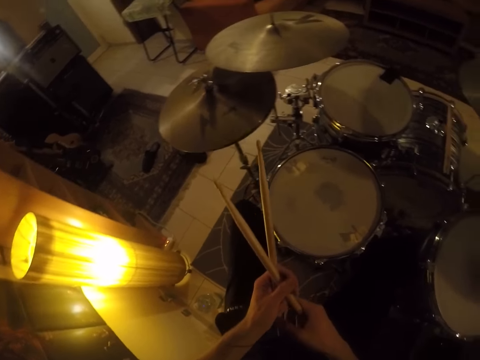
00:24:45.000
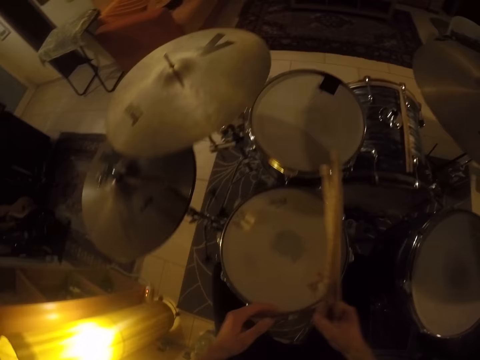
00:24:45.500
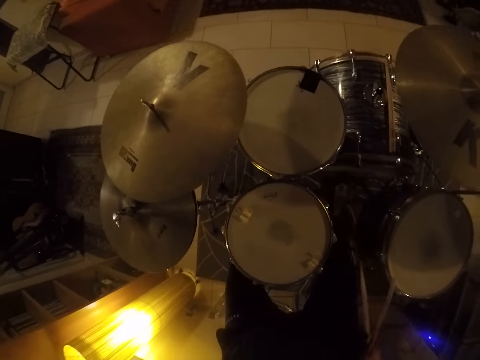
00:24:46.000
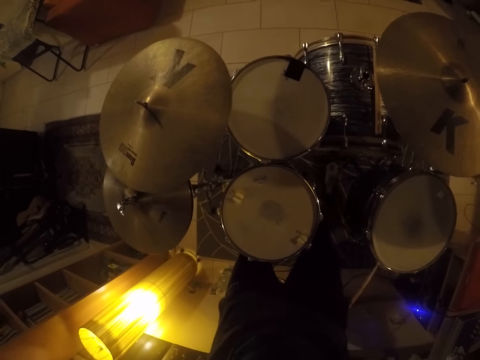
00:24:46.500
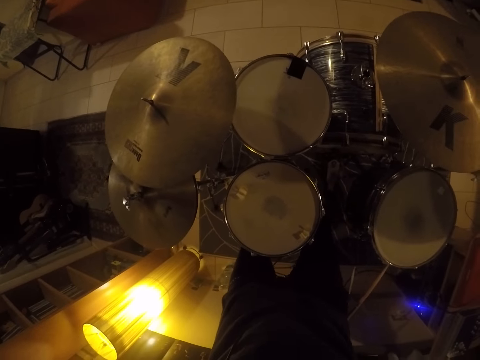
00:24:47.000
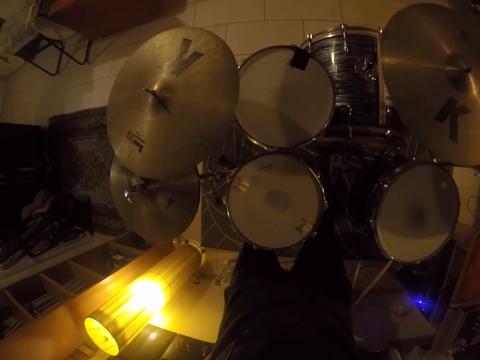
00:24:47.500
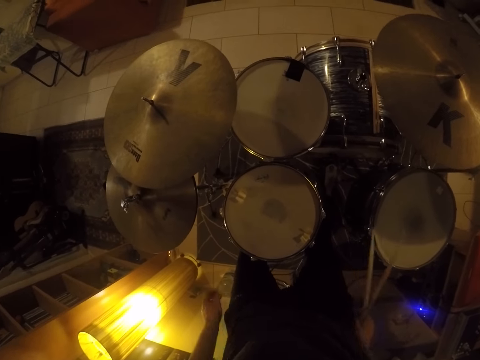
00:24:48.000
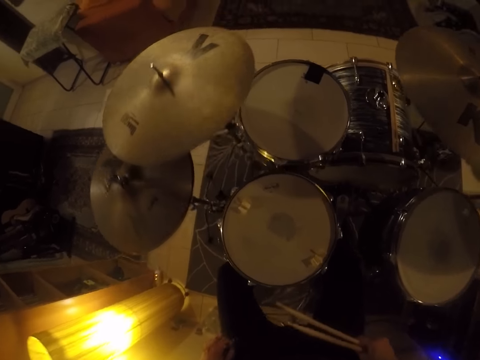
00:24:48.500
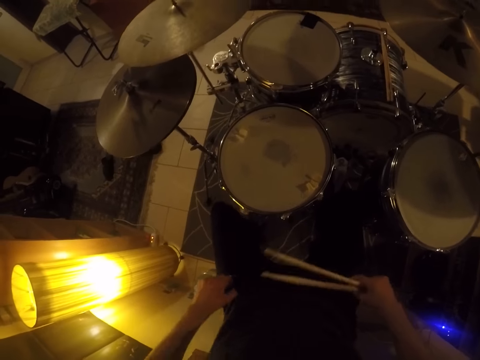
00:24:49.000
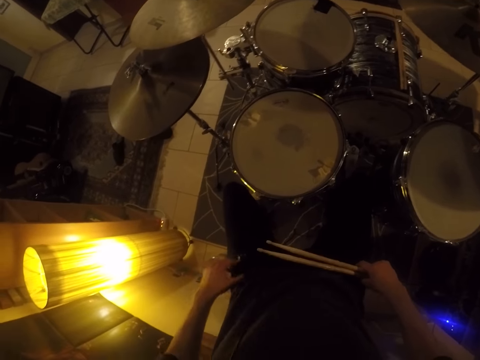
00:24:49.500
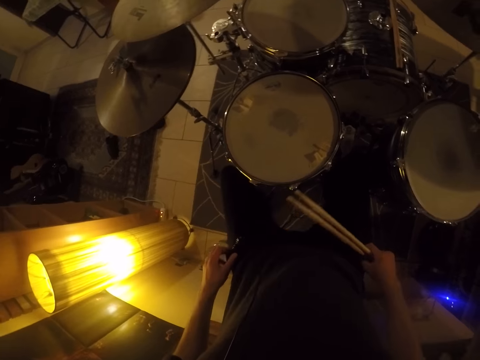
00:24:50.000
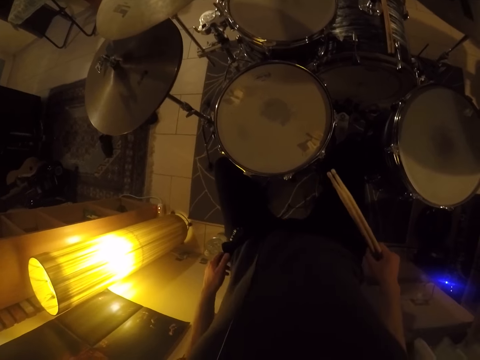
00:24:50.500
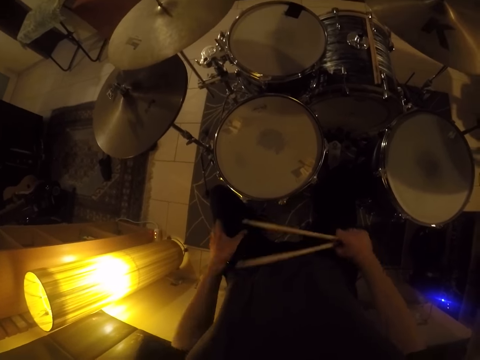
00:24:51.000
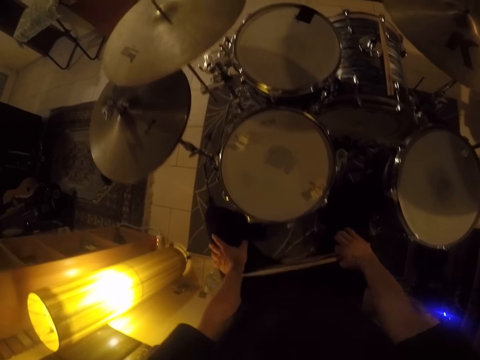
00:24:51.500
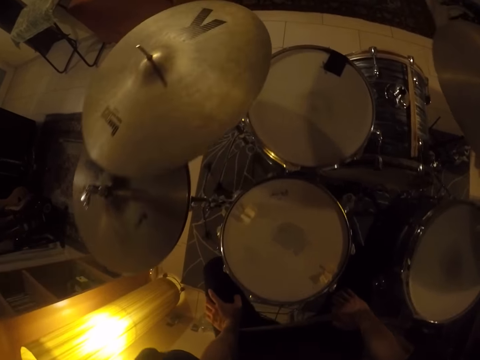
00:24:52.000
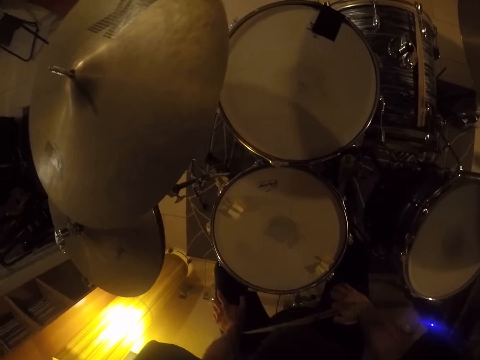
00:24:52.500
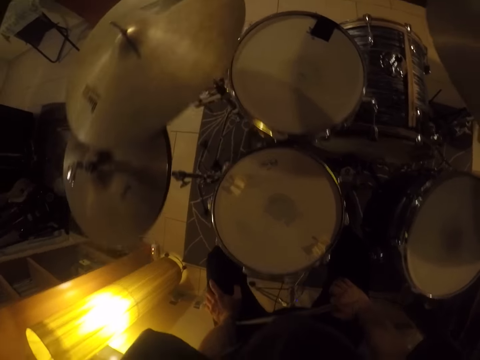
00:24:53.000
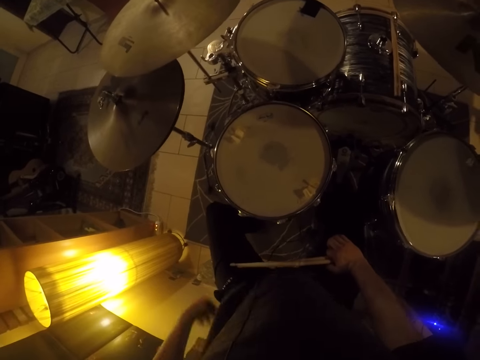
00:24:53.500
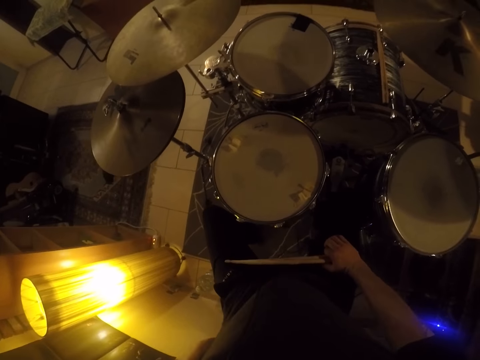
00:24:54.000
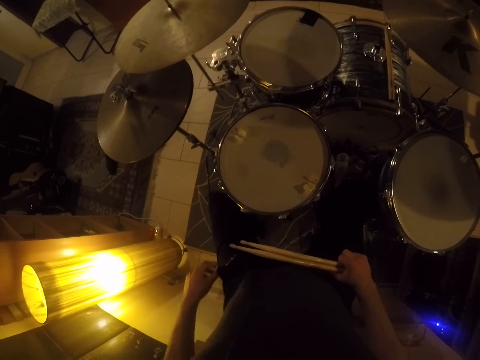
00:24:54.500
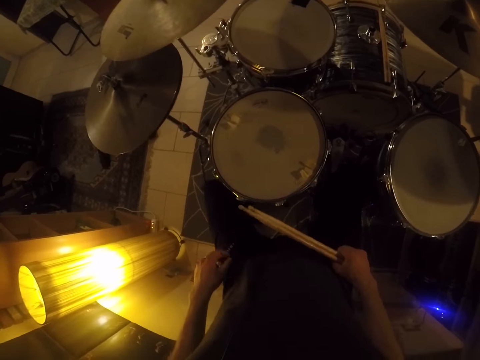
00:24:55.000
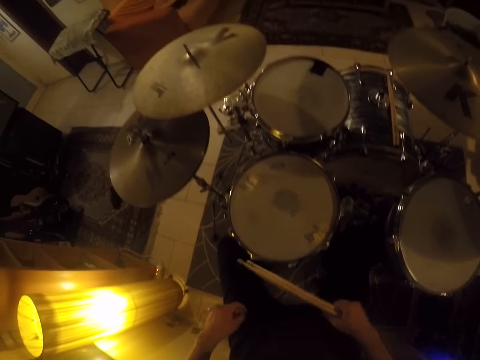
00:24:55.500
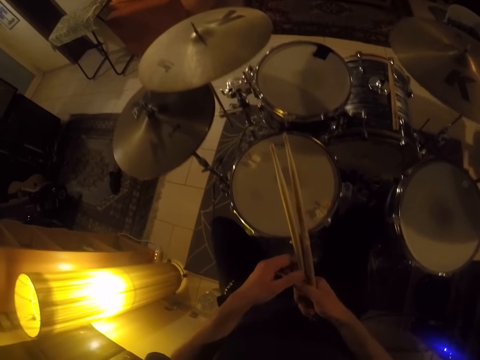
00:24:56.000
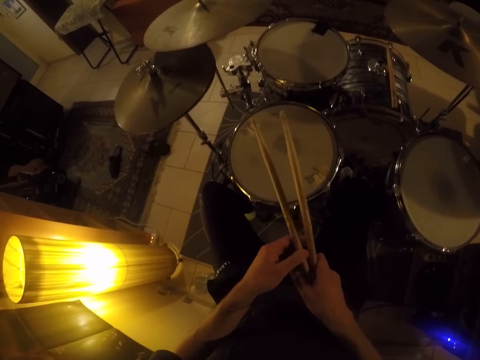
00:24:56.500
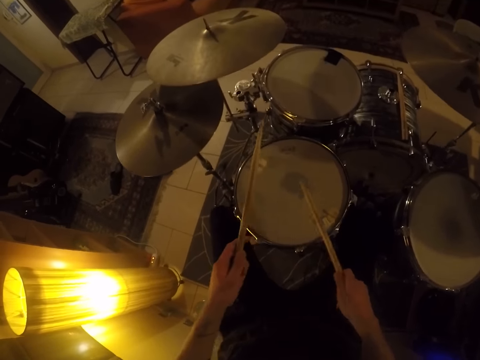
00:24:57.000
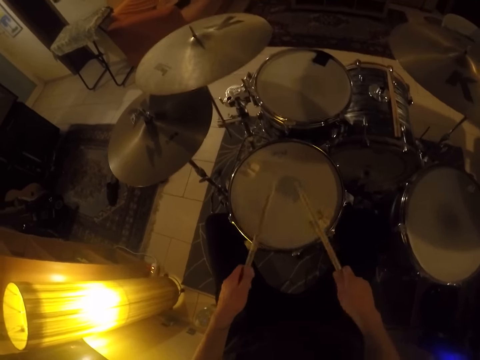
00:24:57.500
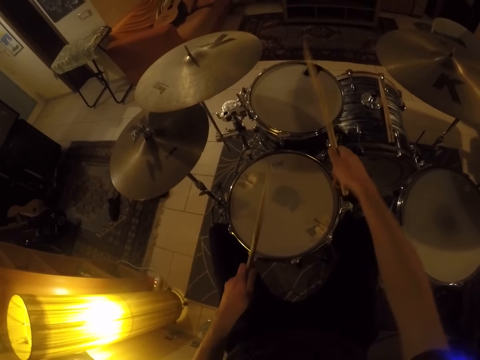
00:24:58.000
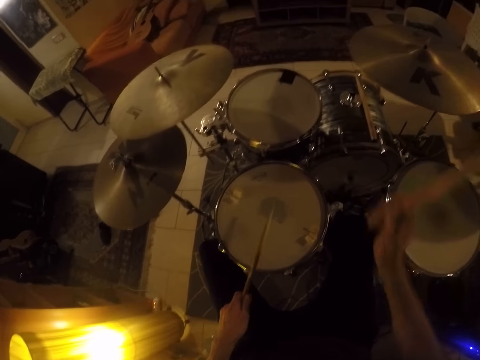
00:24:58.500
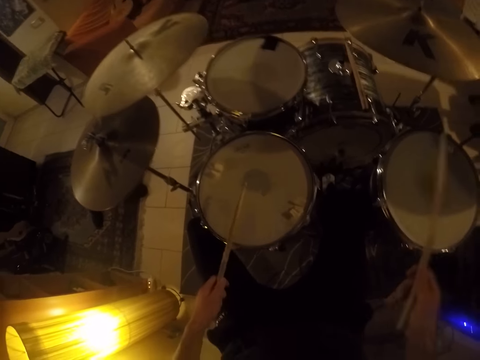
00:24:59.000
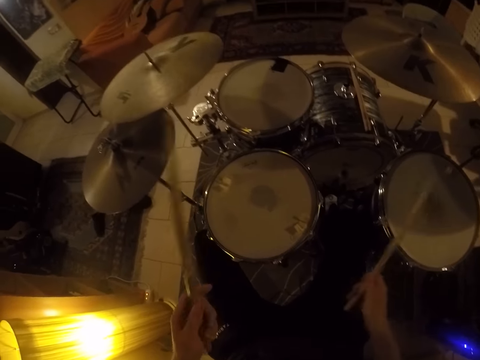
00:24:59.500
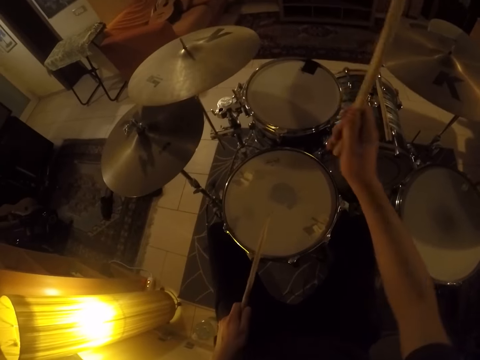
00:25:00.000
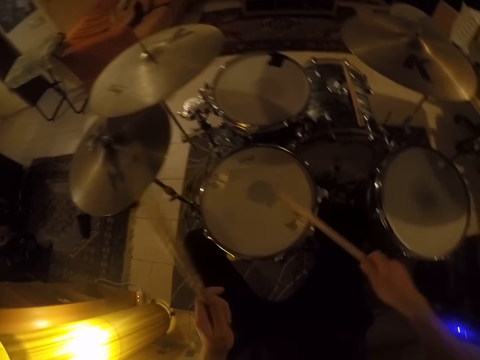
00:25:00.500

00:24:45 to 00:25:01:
The camera wearer passes the drum stick to the left hand. He holds the sticks with his right hand. He passes the drum sticks to the right hand. He touches the trouser. He adjusts his trousers with both hands. He sits on the chair. He puts the hand on the leg. He moves the body. He looks around. He passes the drum stick to the left hand. He takes the stick from his right hand with his left hand. He drums with the sticks in both hands.

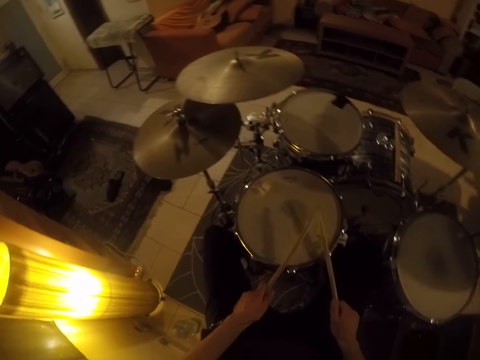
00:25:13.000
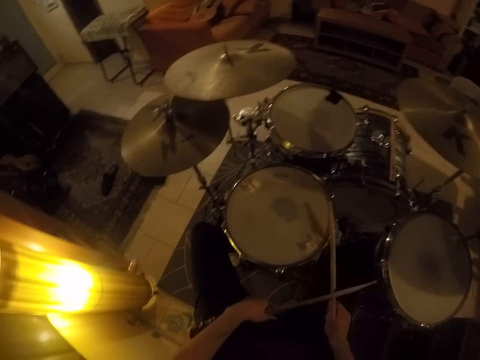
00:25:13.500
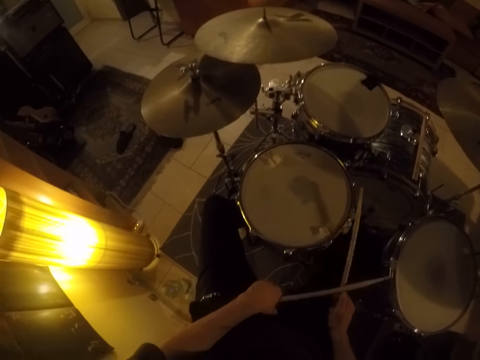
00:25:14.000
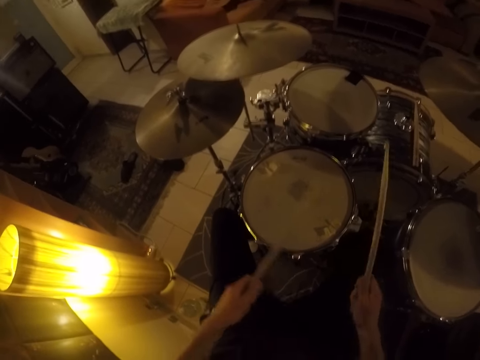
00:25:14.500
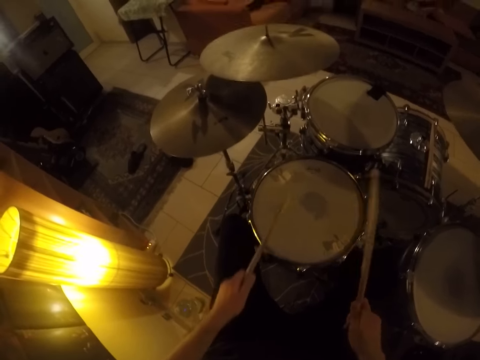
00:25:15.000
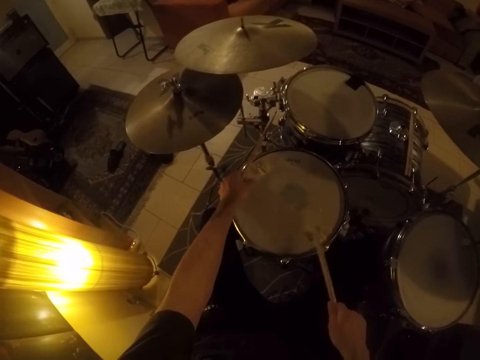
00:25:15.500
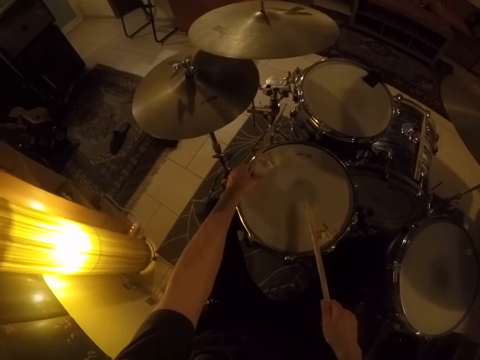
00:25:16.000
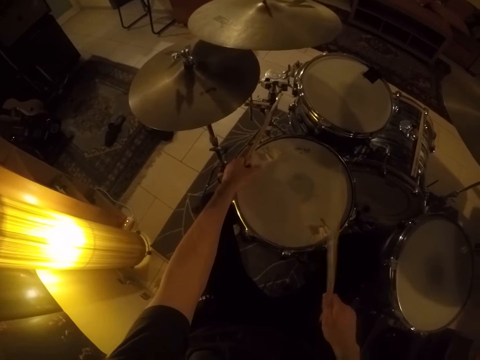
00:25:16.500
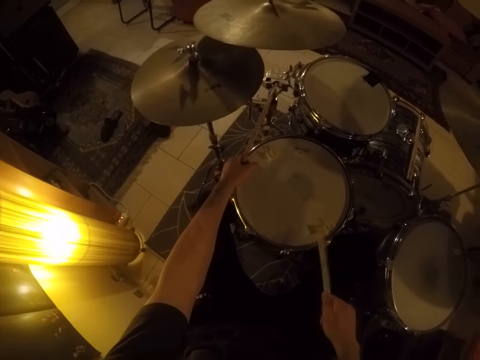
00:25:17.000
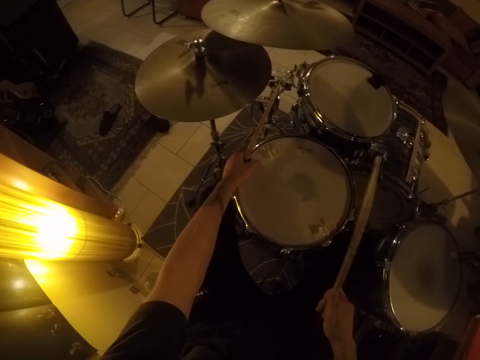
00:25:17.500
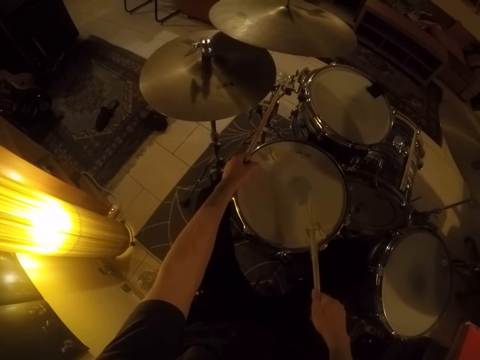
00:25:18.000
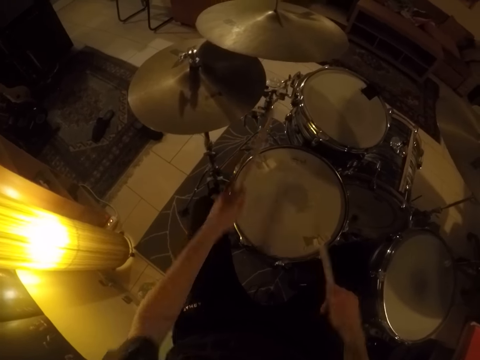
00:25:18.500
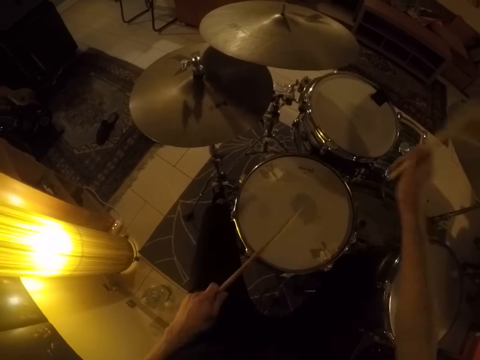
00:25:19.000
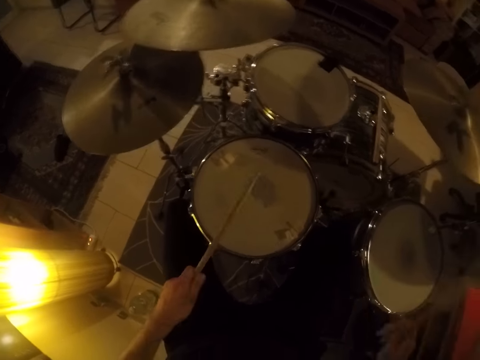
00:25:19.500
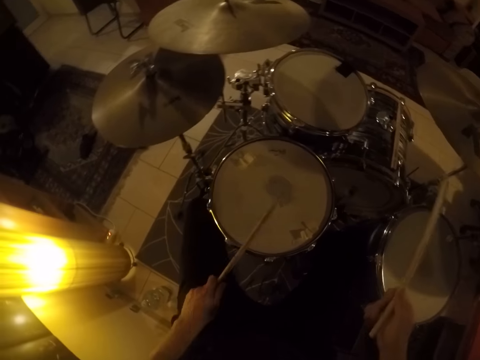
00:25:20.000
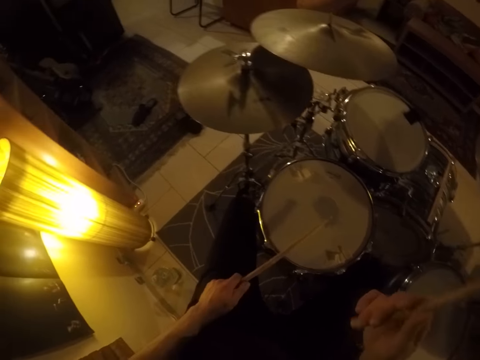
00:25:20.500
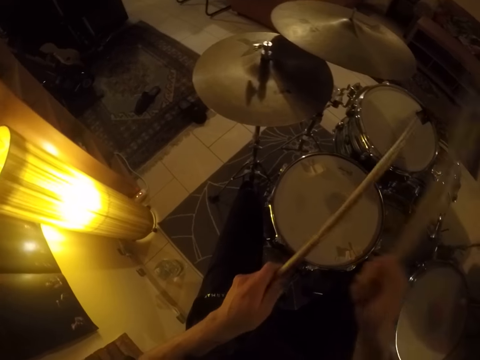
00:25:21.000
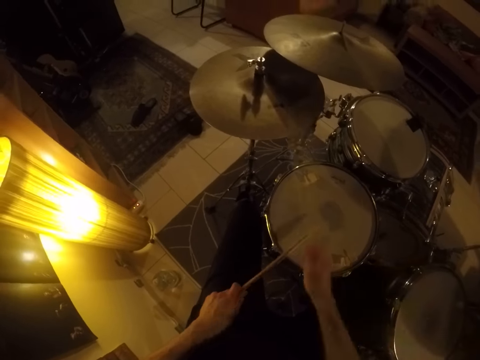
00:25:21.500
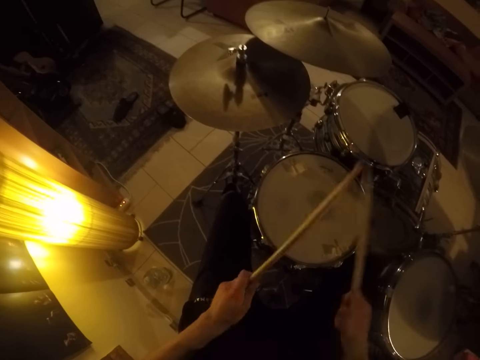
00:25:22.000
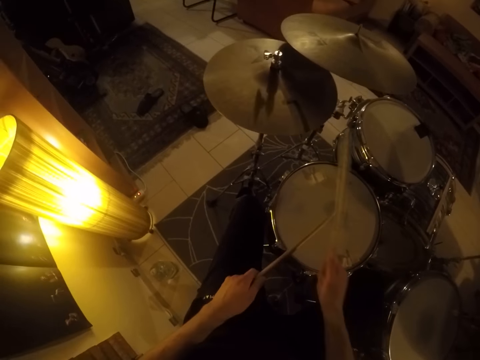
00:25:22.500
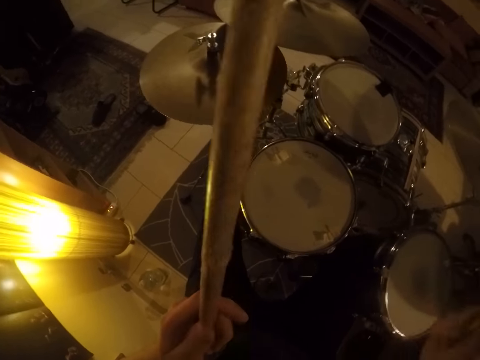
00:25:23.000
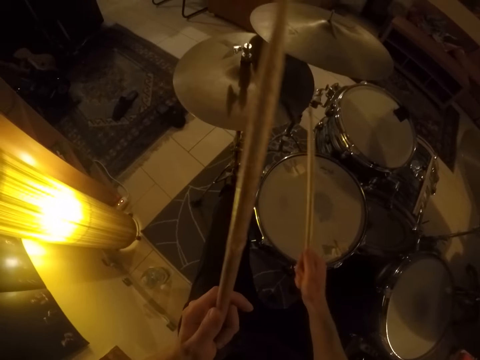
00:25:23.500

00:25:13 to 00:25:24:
The camera wearer holds the drum with his left hand. He drums with the stick in his right hand. He touches the drum. He drums with the sticks in both hands.
